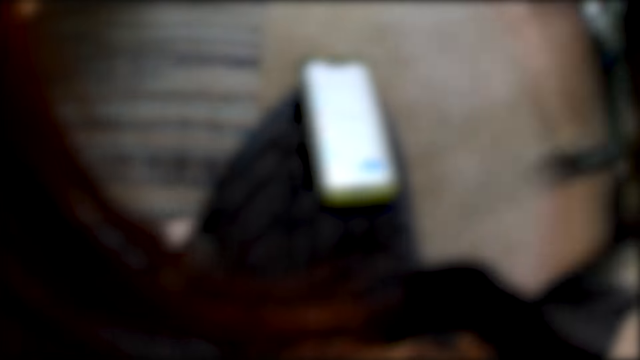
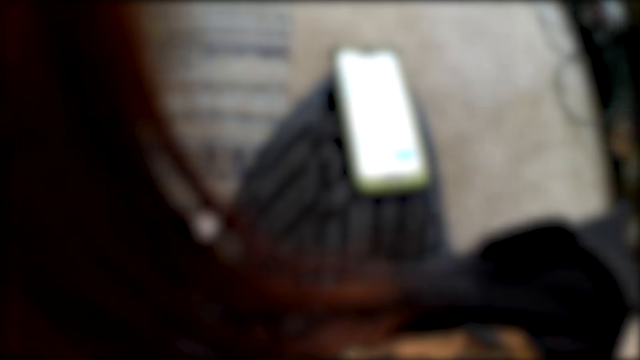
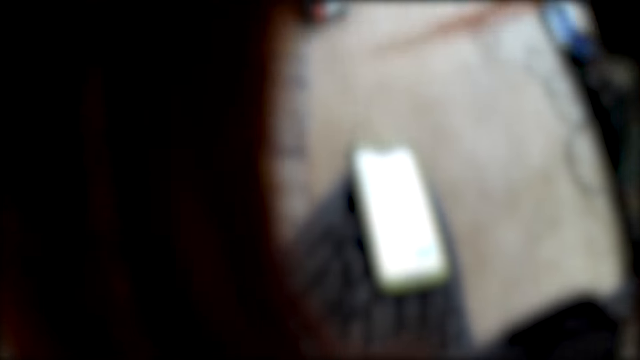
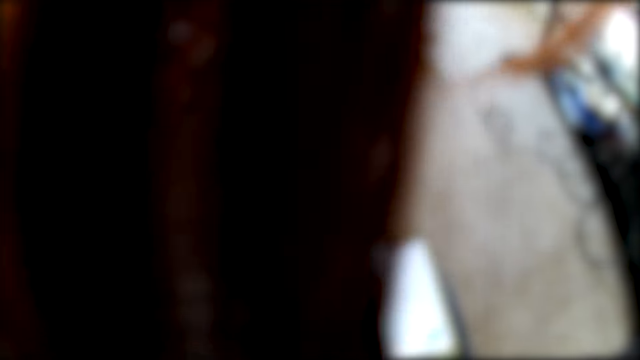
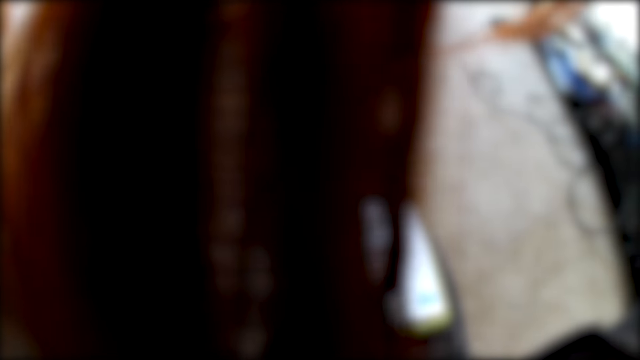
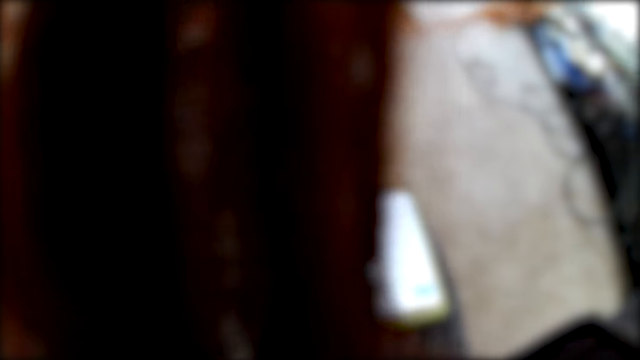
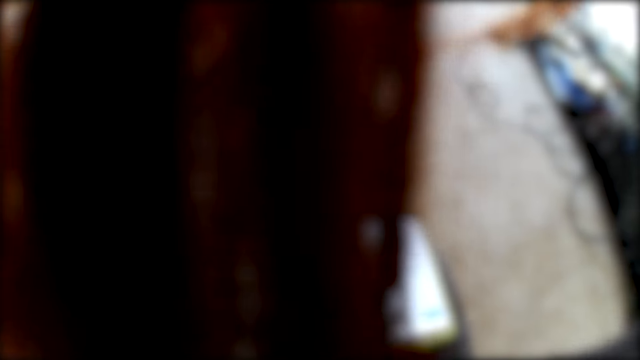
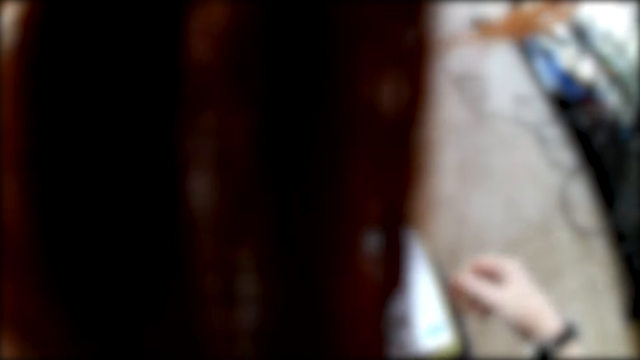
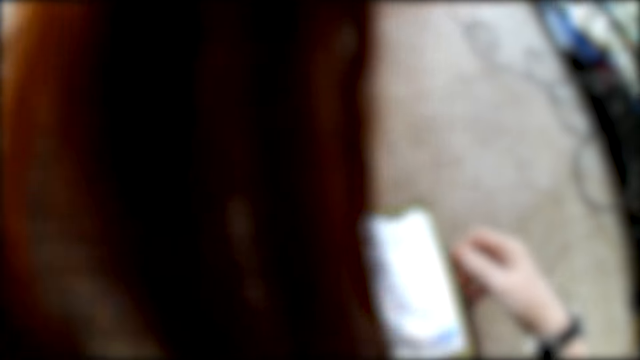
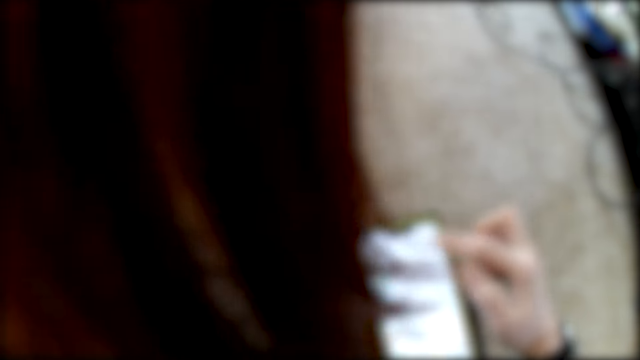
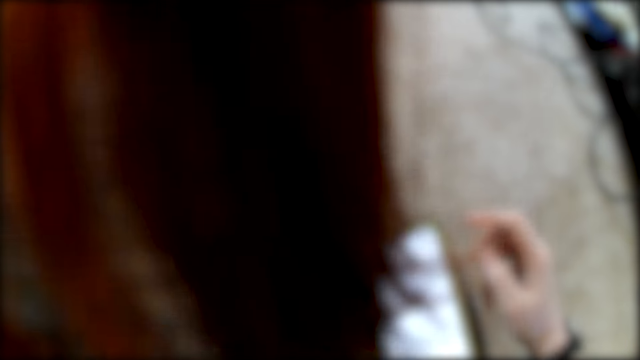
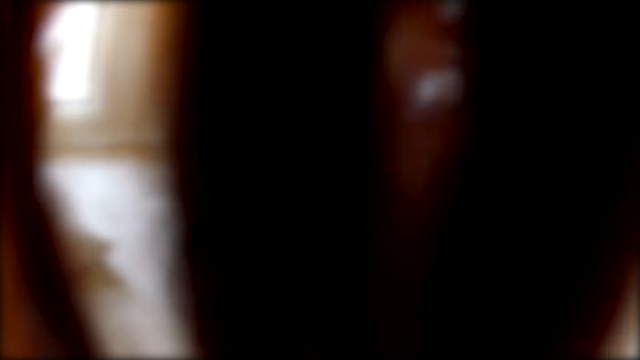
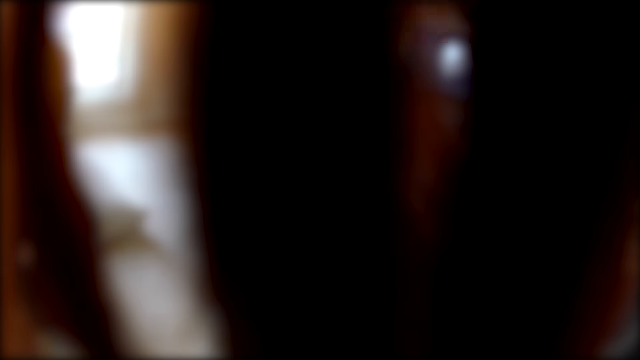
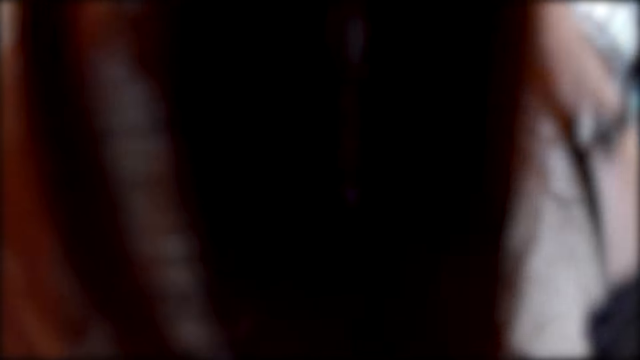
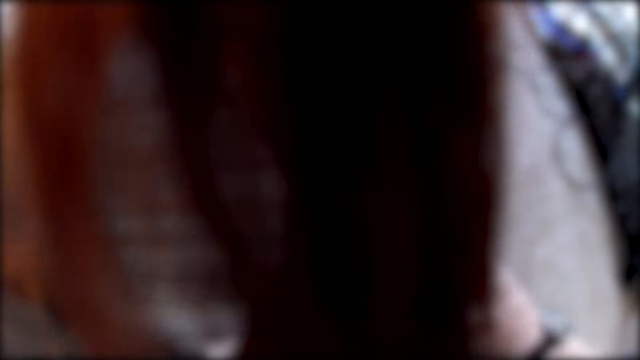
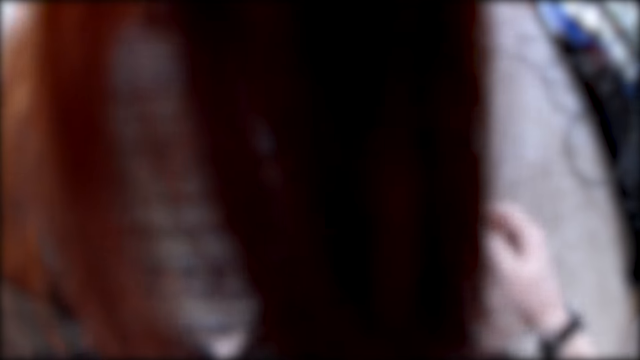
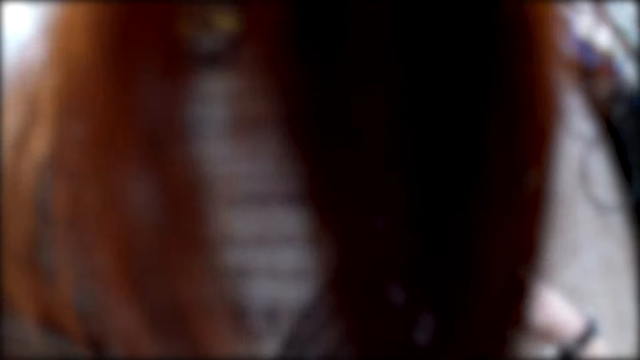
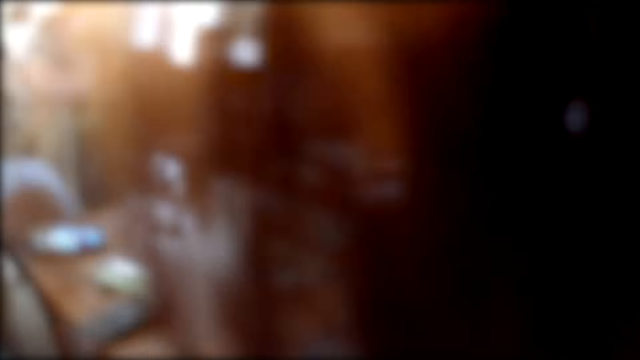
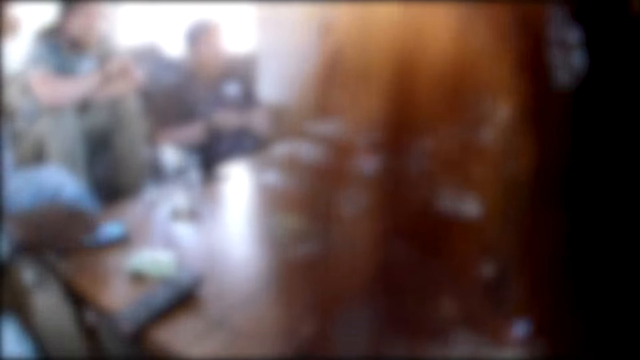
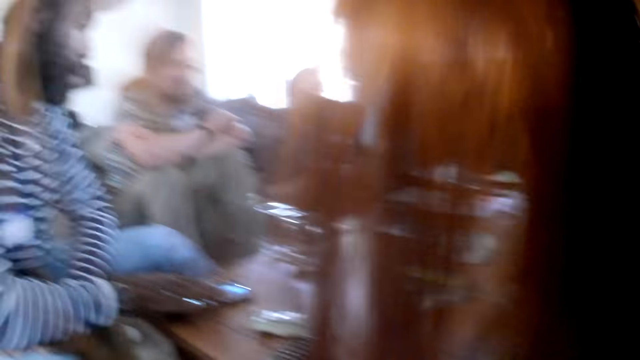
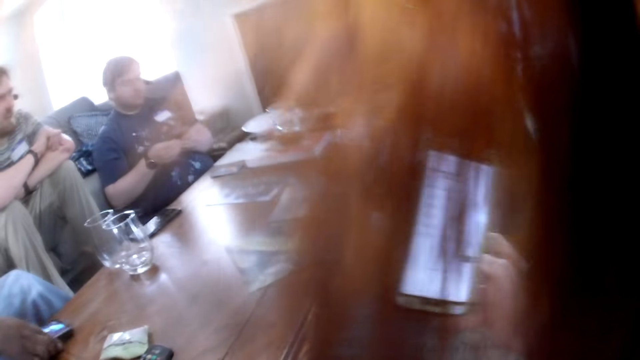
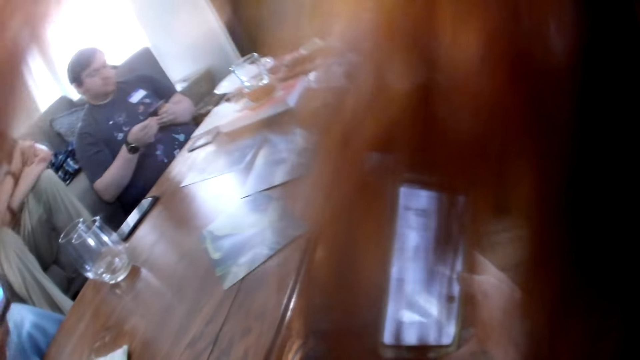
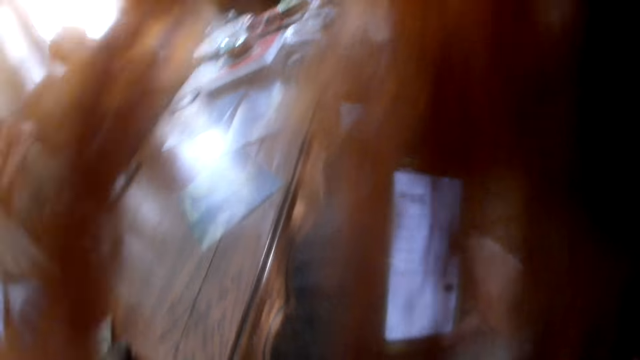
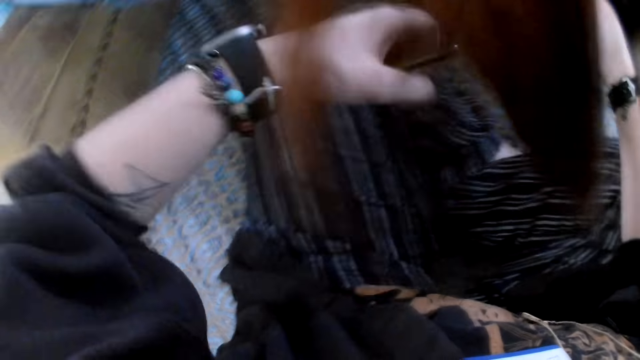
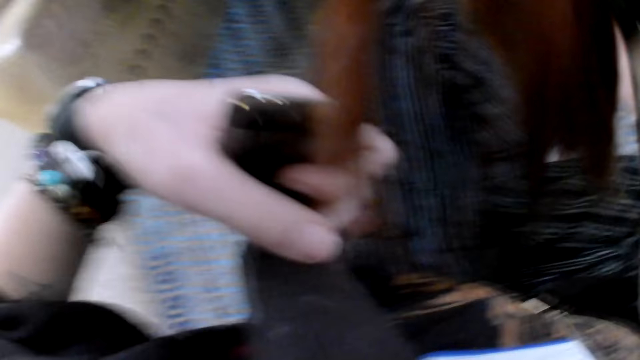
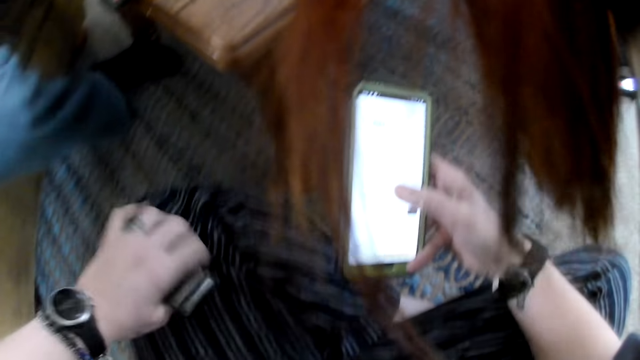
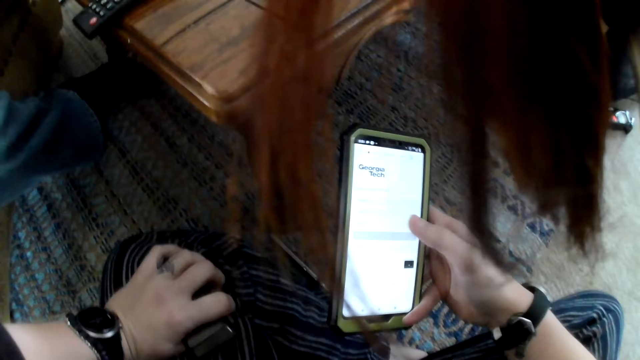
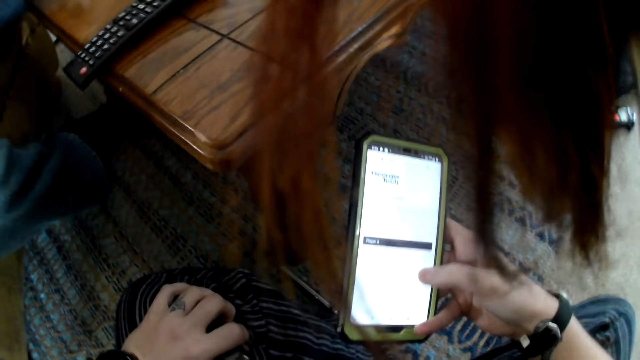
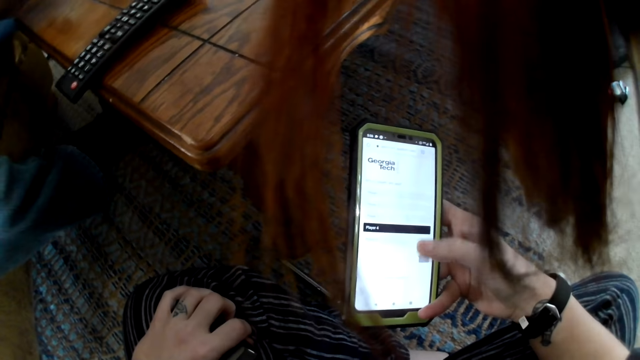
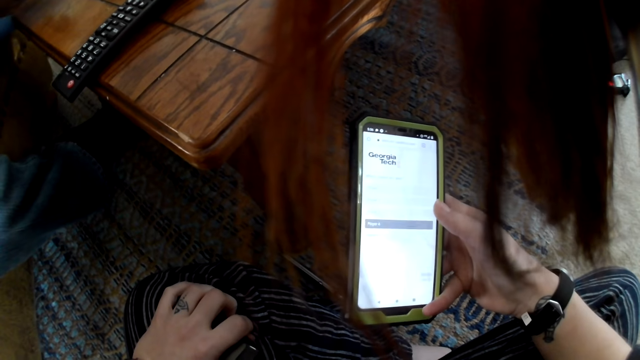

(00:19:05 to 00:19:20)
The camera wearer puts the phone on the thigh. She adjusts a camera on her head with her right hand. She operates the mobile phone on her lap with her right hand. She picks the mobile phone from her lap with her right hand. A man picks the mobile phone from the table with his right hand. The camera wearer operates the mobile phone in her right hand.

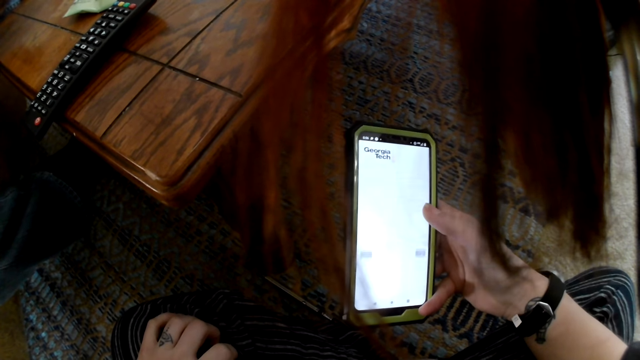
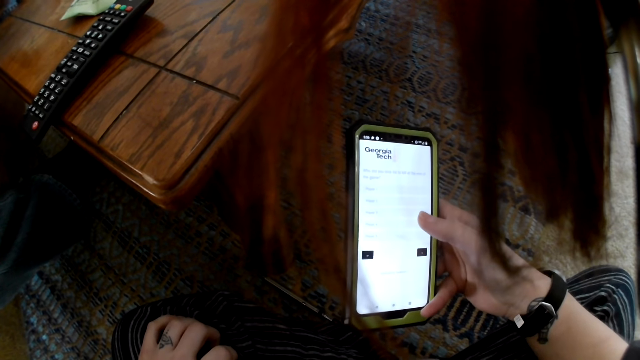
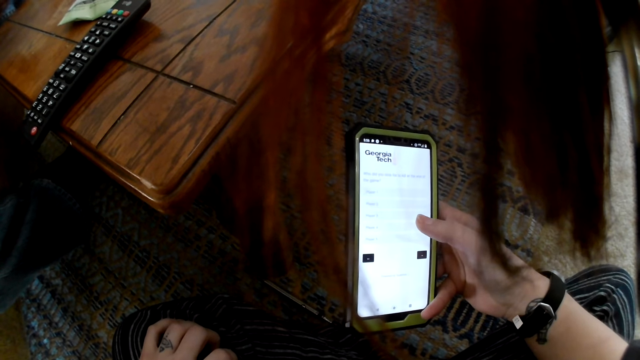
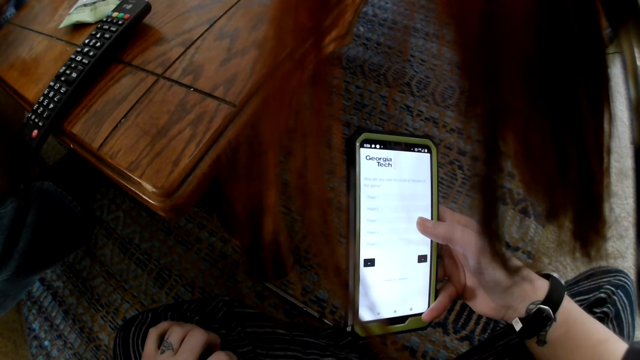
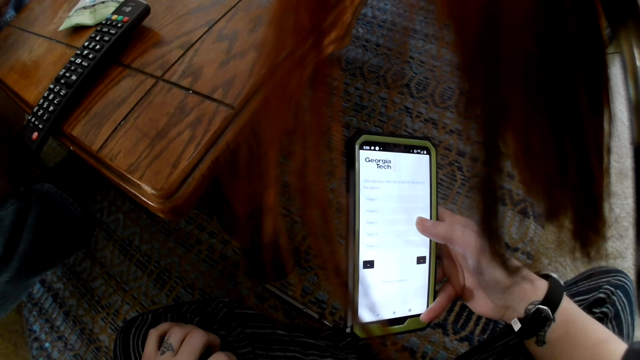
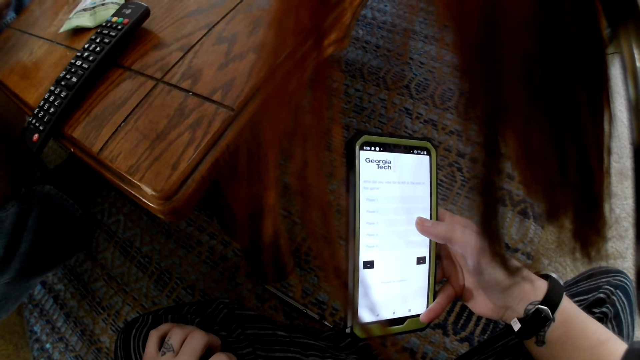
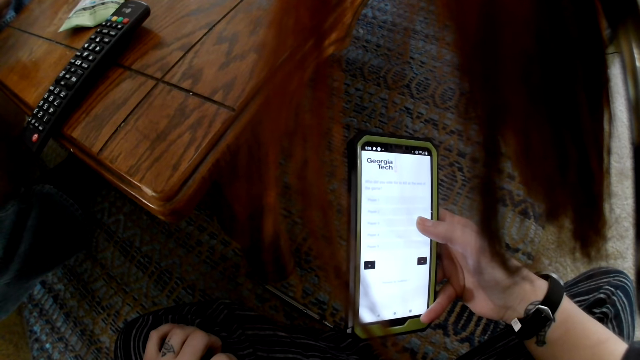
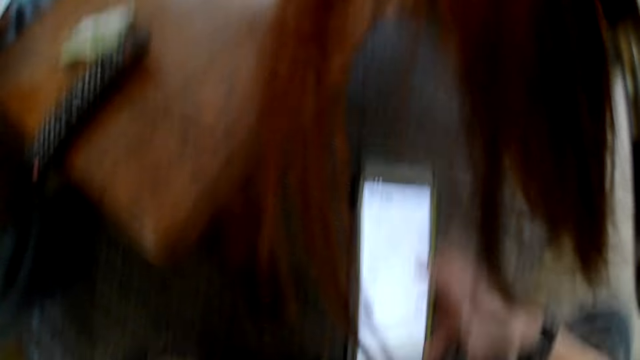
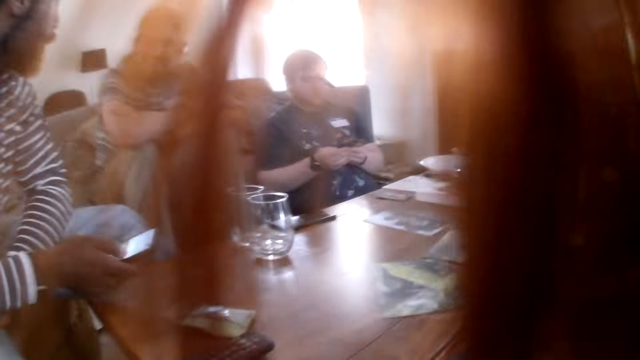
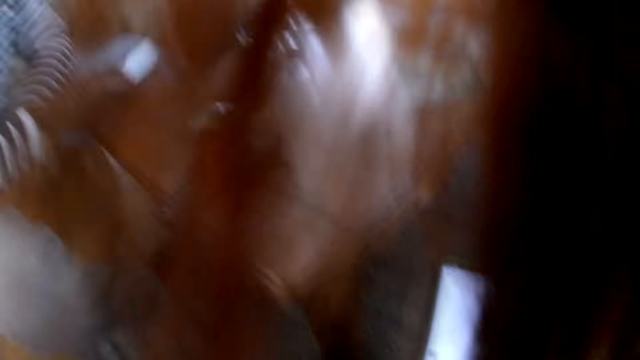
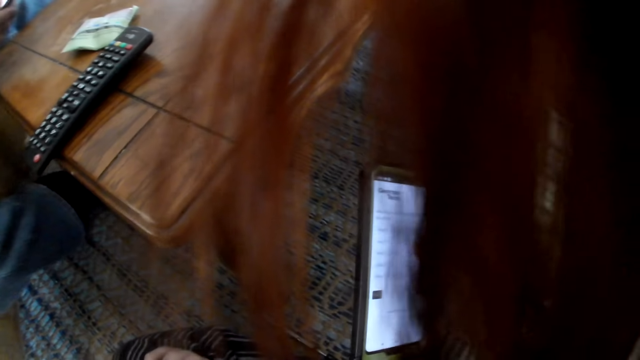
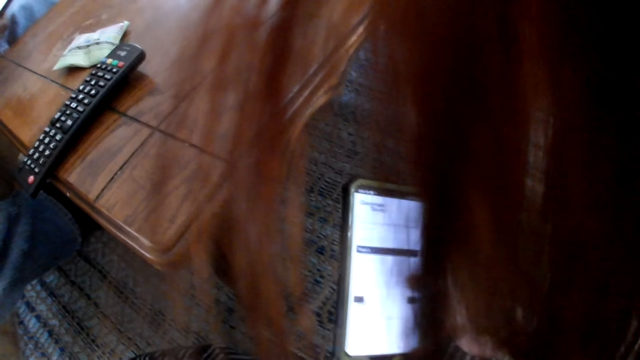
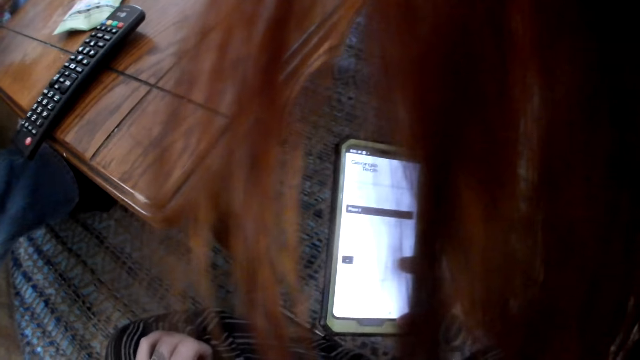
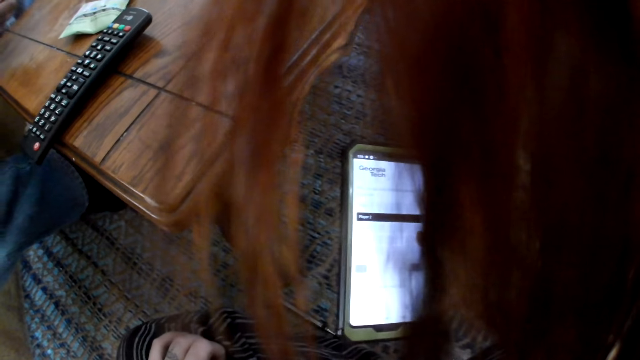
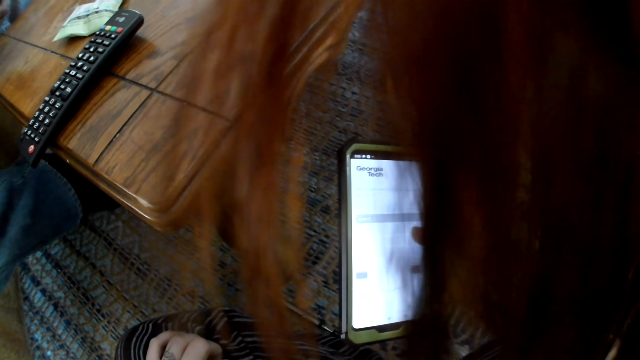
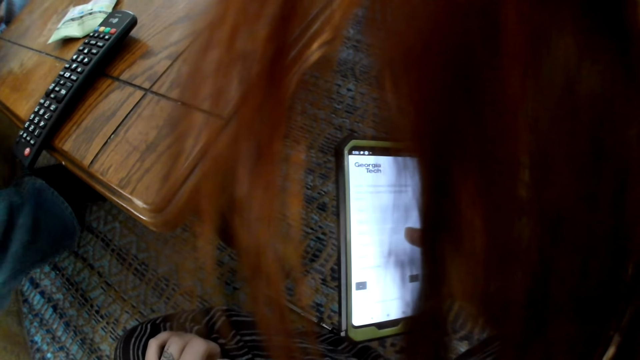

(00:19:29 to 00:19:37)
A man operates the mobile phone in his right hand.
